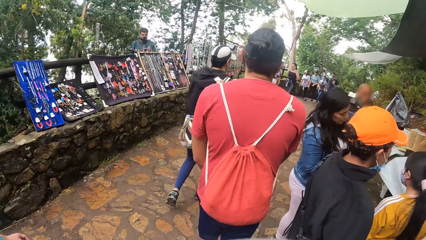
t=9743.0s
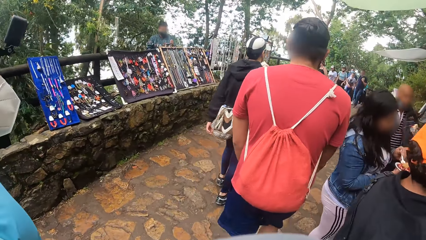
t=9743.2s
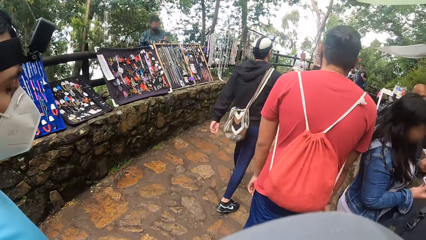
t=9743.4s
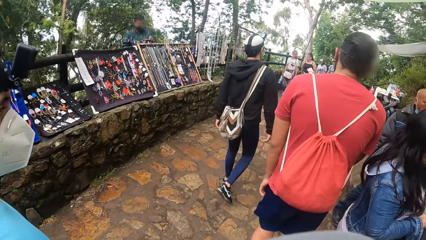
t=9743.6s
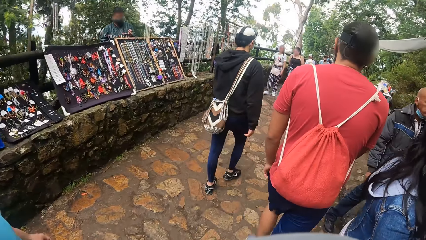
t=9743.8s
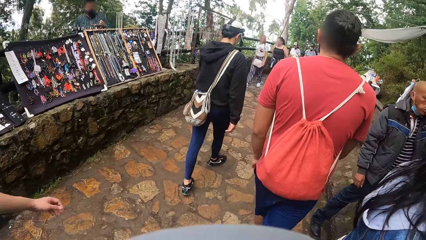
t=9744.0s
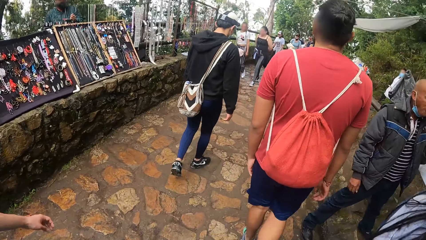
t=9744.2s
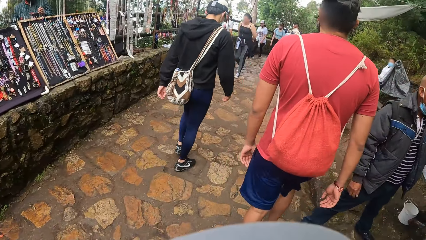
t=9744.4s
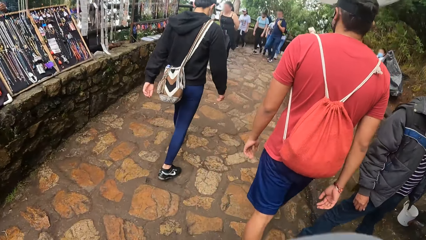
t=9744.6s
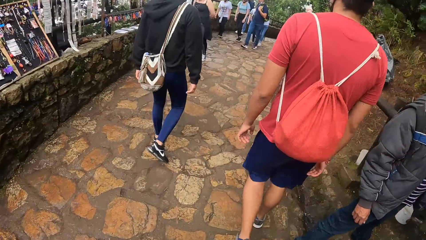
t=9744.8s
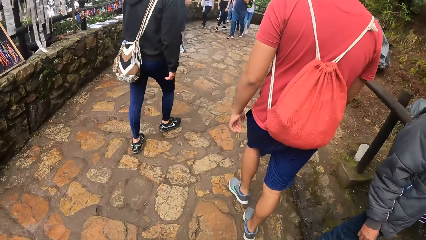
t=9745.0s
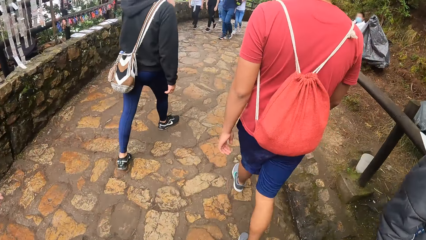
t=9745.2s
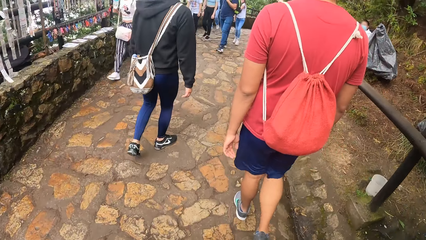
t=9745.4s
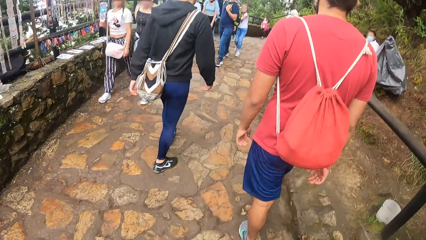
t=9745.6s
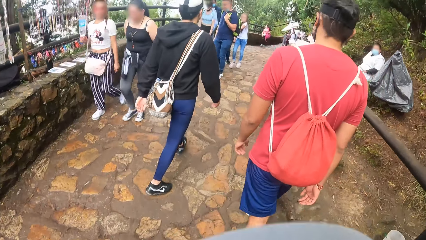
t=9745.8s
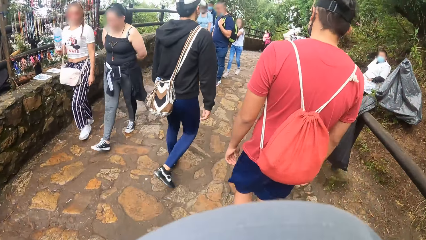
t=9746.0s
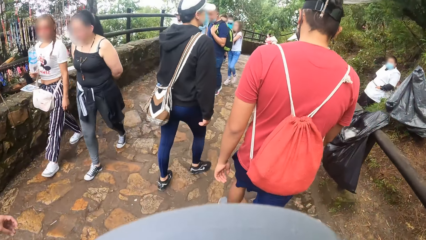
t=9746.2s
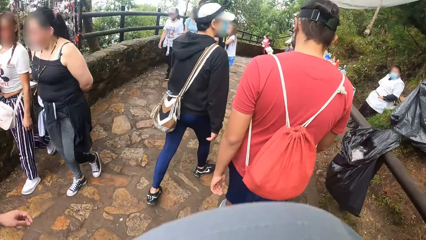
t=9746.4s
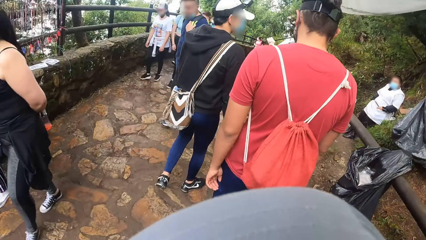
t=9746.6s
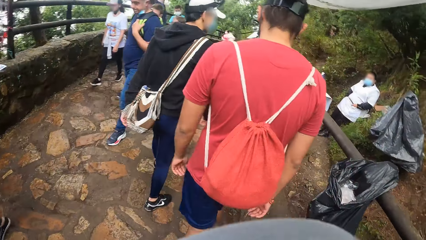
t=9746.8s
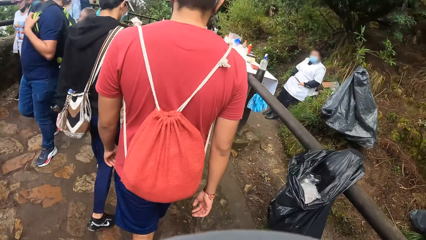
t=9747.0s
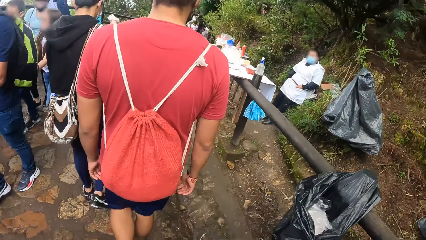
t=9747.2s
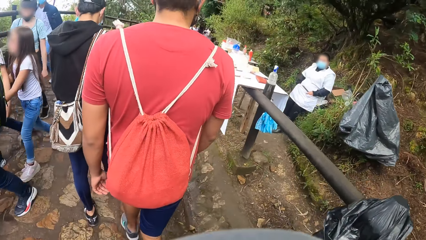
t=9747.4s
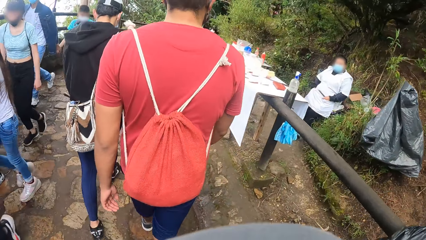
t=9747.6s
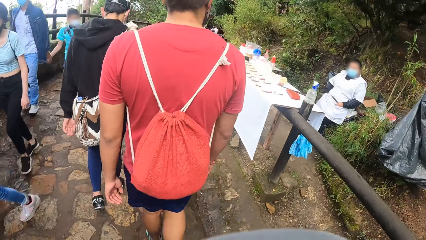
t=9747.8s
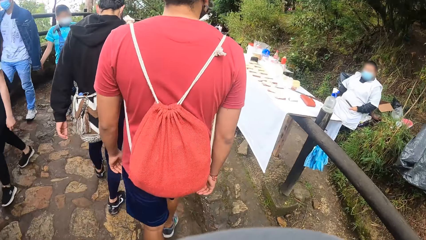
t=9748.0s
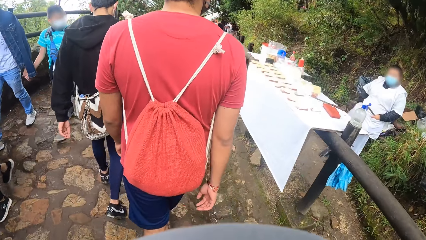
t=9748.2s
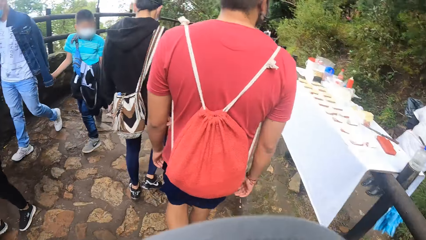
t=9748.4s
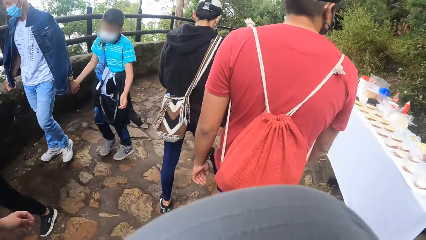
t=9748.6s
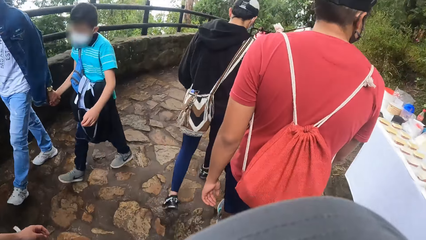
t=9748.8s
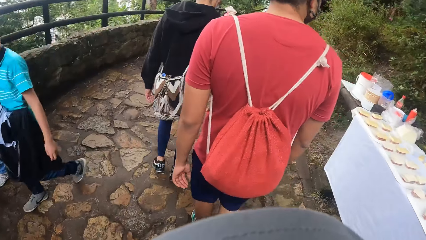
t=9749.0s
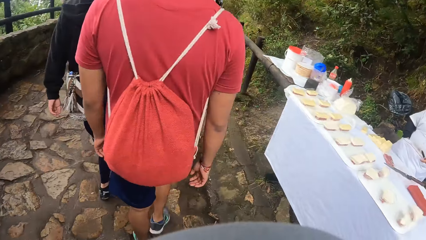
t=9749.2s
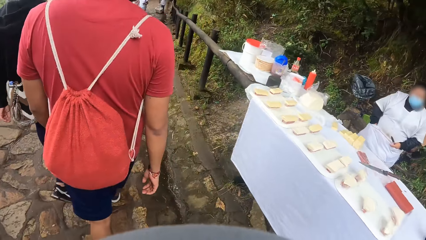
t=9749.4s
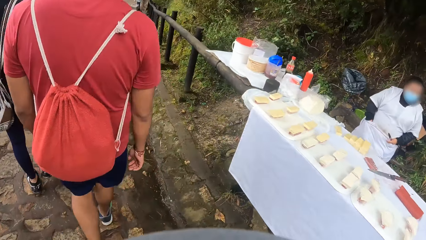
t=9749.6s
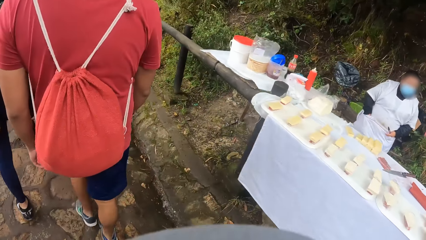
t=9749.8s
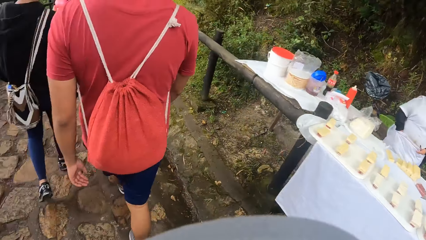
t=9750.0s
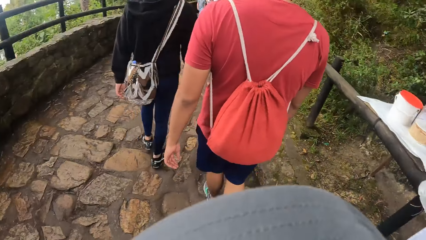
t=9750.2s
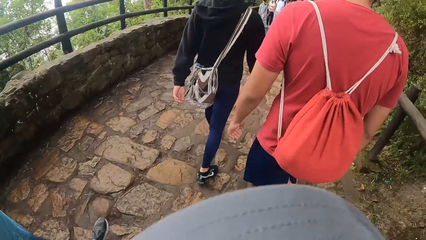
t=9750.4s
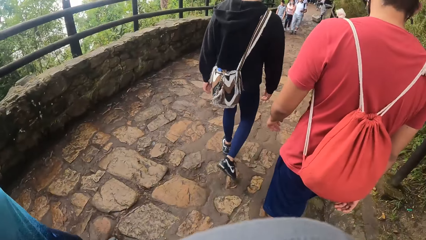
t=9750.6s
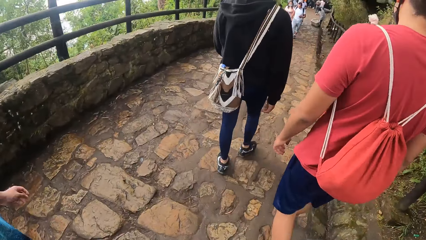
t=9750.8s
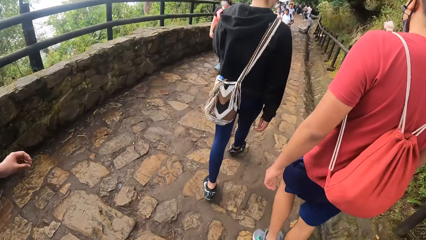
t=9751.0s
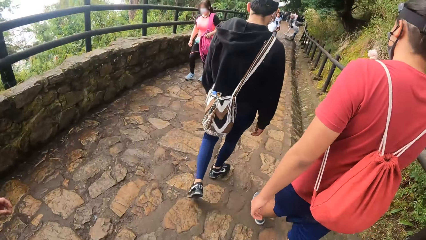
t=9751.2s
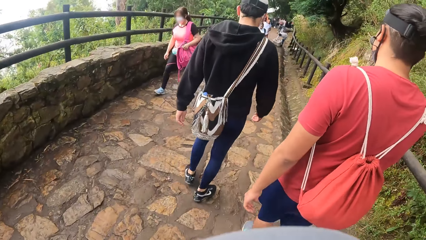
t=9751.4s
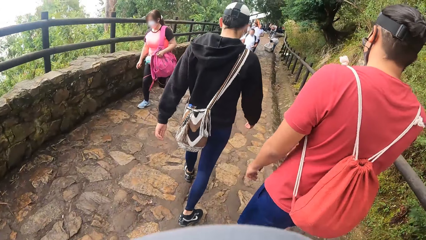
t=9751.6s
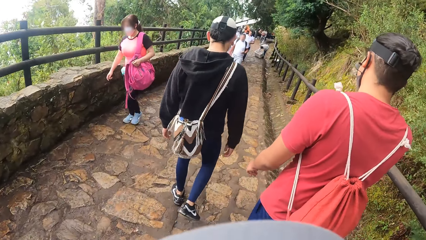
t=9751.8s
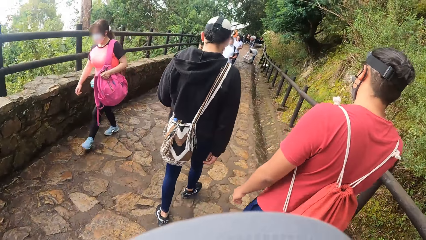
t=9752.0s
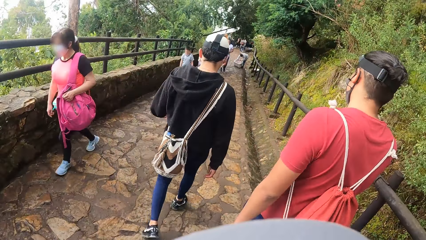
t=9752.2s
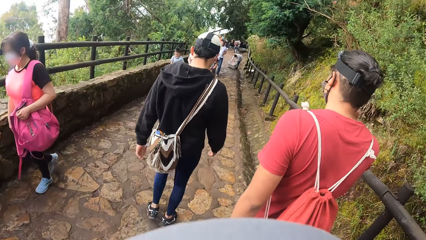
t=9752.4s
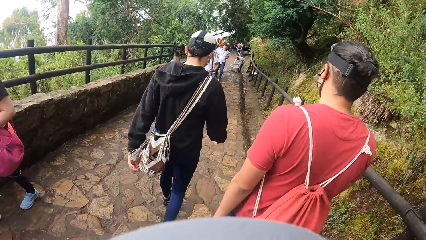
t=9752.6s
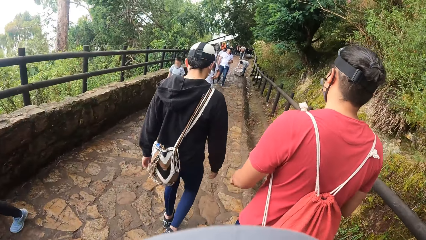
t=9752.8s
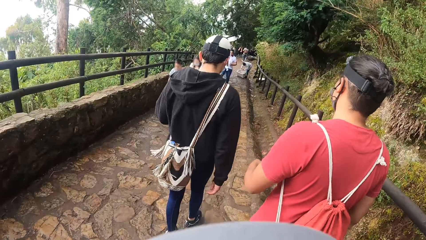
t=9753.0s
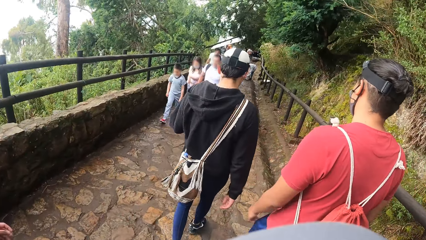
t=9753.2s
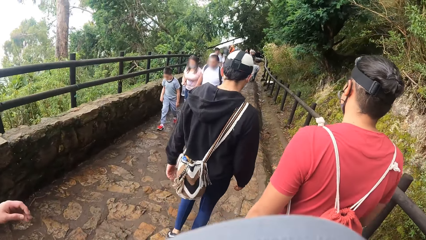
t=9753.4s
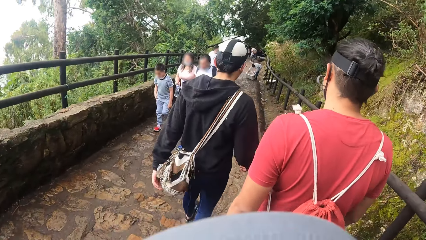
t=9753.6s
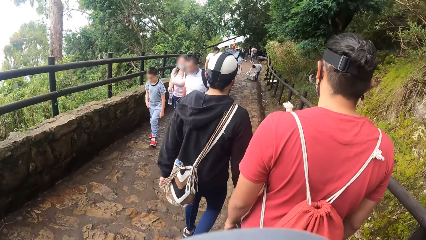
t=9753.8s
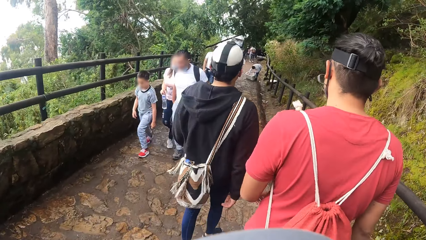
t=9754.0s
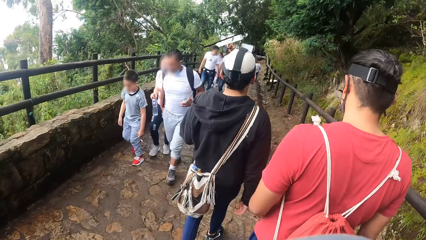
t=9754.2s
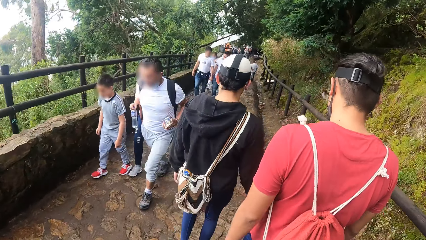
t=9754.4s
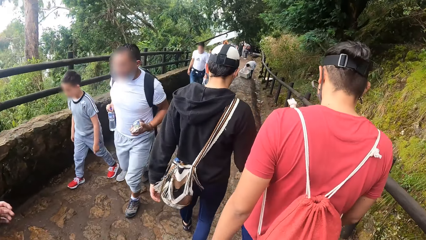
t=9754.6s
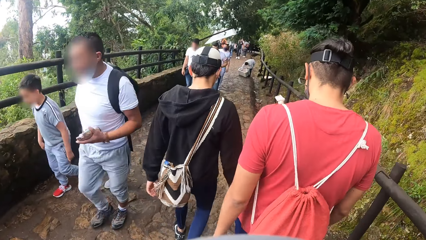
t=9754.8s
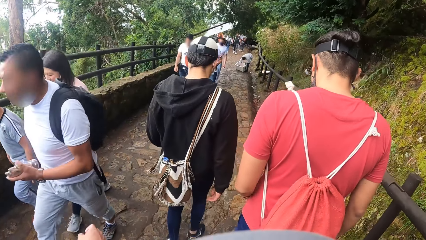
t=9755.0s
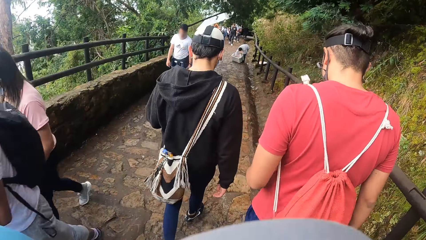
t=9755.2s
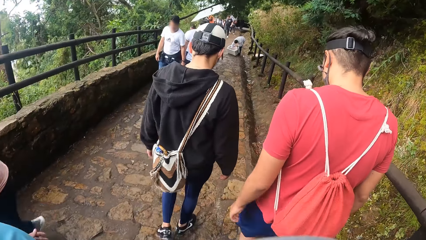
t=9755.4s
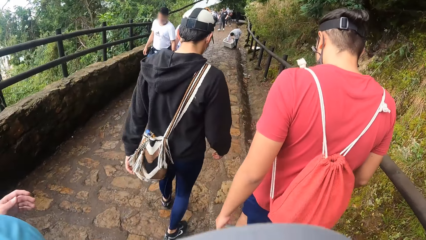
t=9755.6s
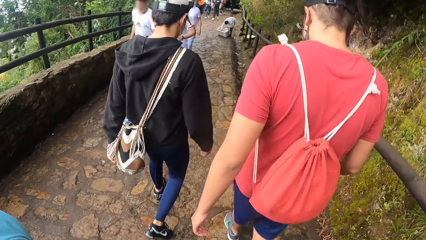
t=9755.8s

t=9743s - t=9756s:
The camera wearer stares at a table. They walk in a walkway.
